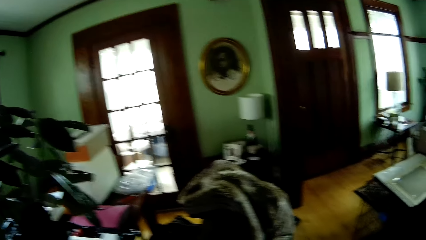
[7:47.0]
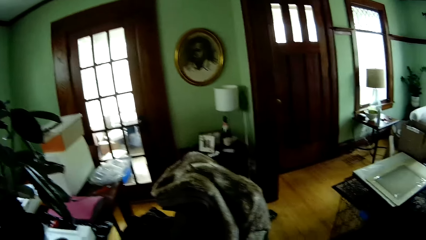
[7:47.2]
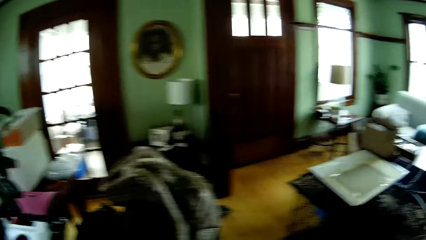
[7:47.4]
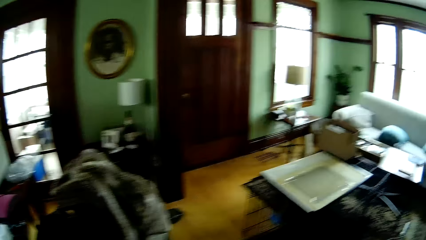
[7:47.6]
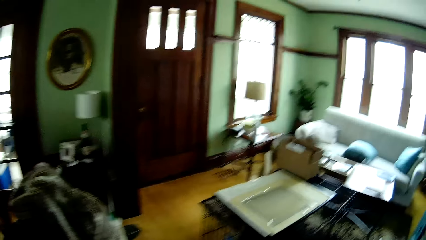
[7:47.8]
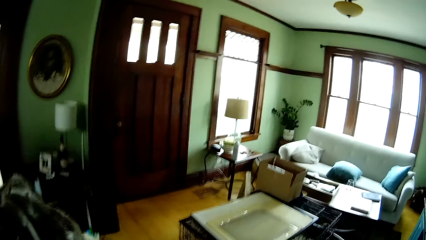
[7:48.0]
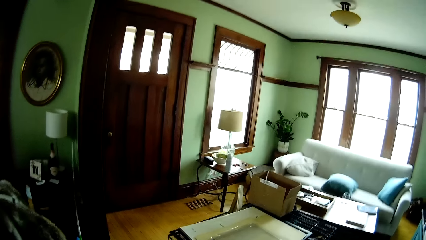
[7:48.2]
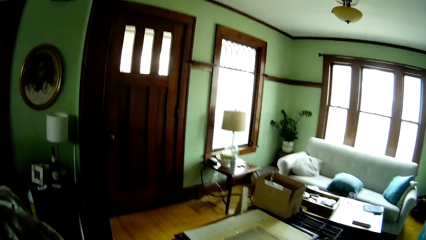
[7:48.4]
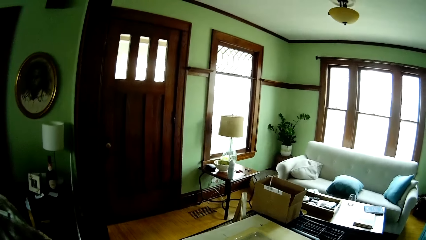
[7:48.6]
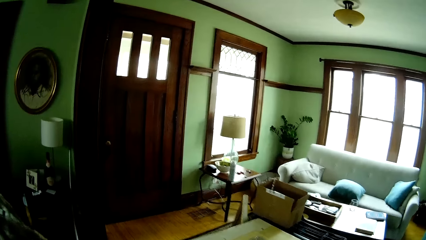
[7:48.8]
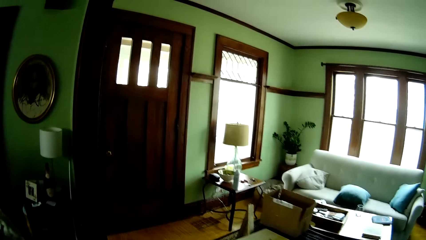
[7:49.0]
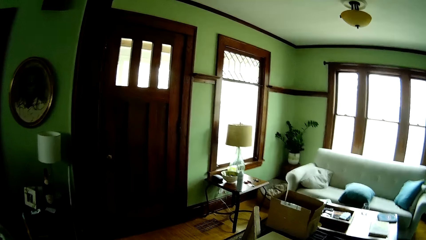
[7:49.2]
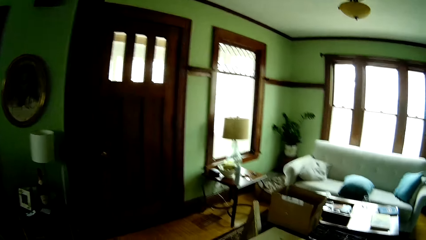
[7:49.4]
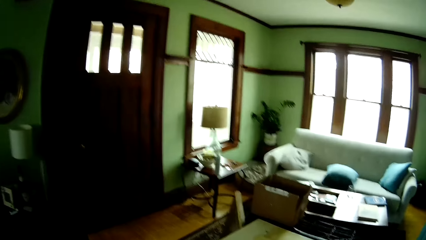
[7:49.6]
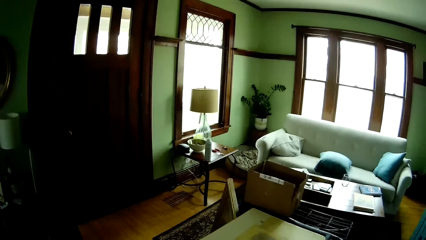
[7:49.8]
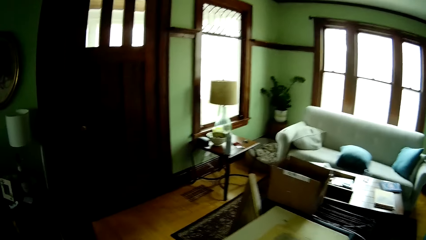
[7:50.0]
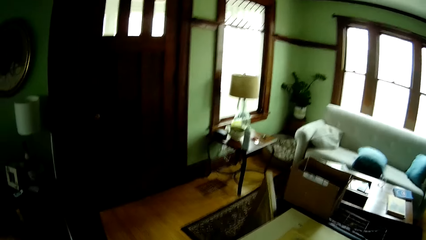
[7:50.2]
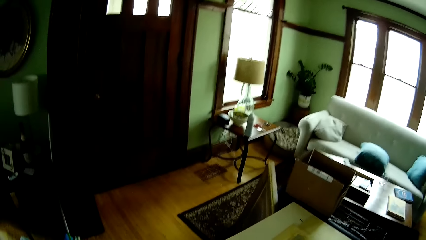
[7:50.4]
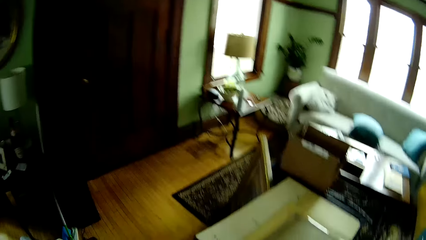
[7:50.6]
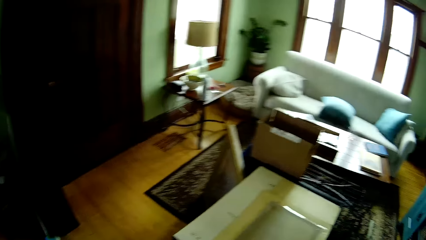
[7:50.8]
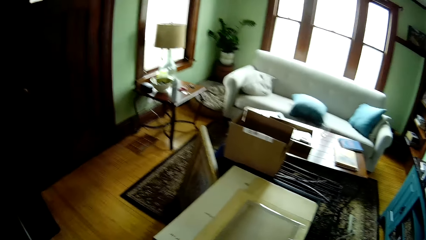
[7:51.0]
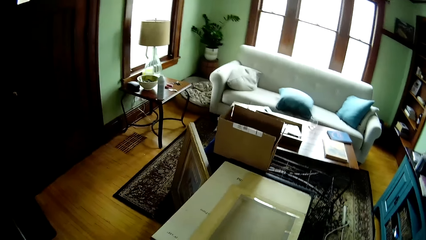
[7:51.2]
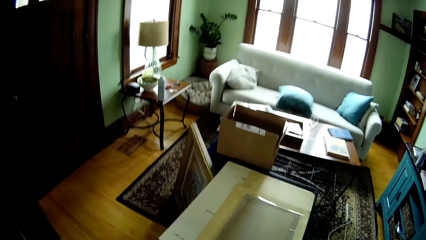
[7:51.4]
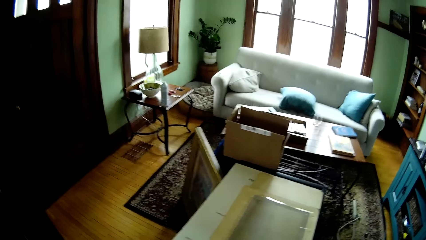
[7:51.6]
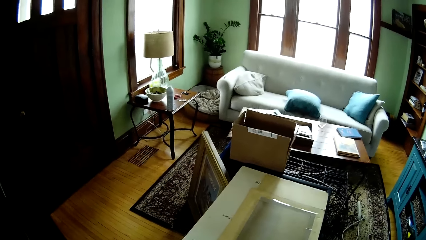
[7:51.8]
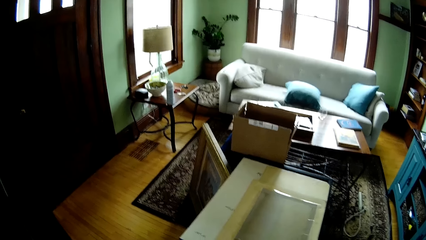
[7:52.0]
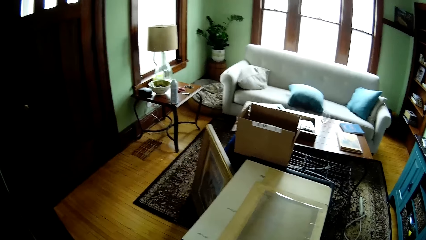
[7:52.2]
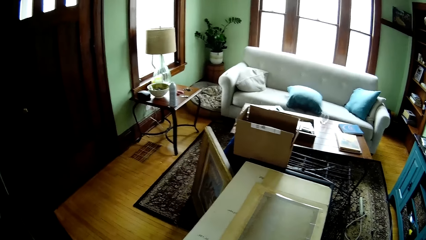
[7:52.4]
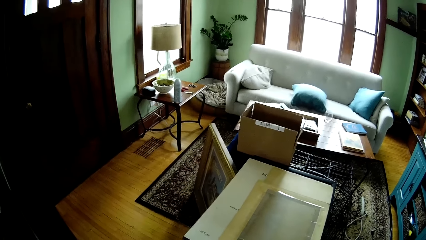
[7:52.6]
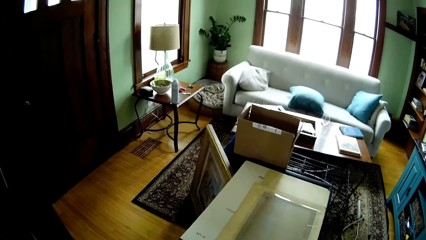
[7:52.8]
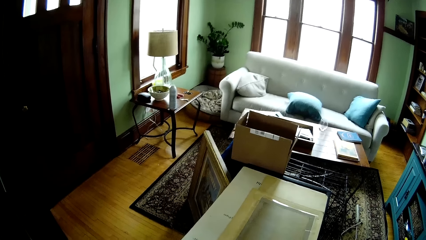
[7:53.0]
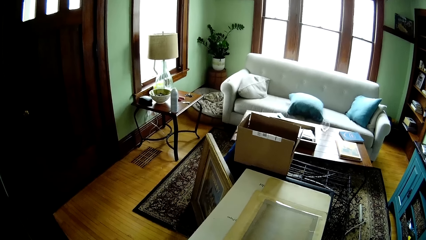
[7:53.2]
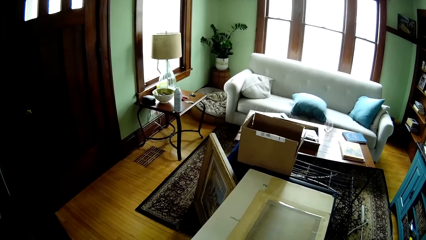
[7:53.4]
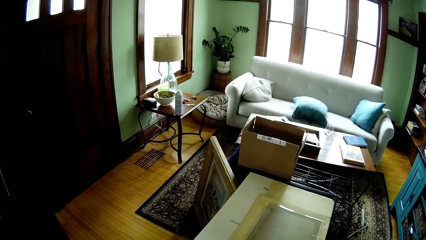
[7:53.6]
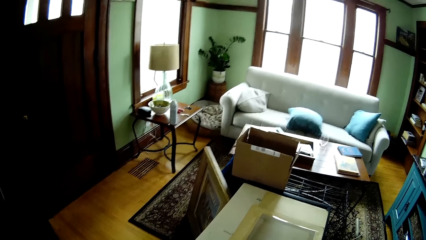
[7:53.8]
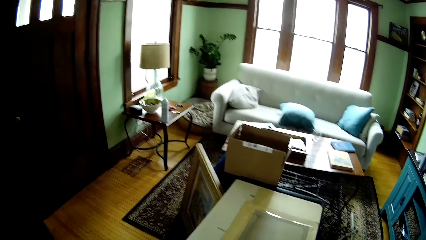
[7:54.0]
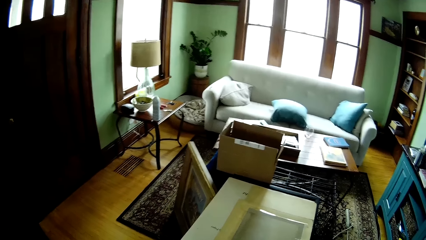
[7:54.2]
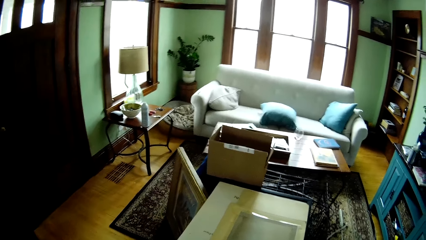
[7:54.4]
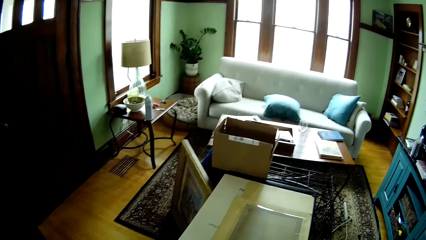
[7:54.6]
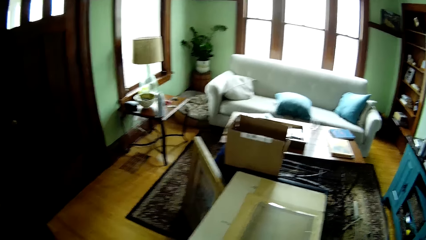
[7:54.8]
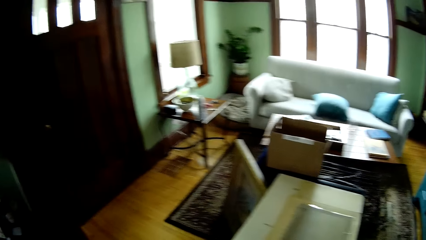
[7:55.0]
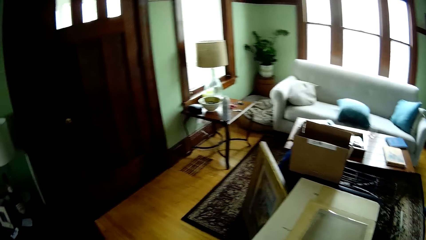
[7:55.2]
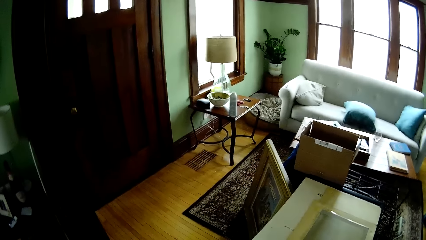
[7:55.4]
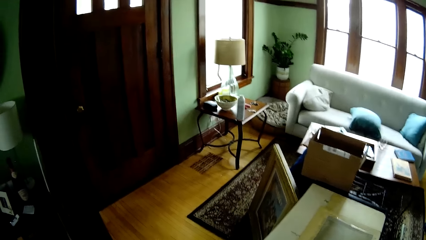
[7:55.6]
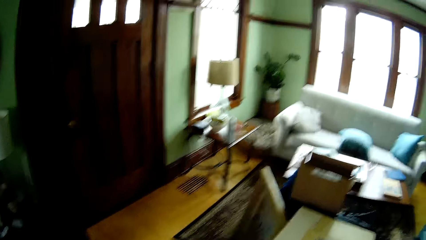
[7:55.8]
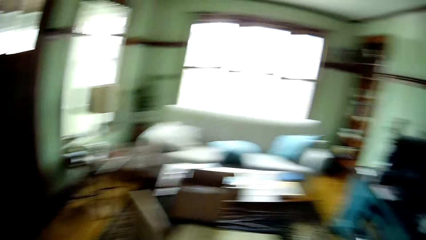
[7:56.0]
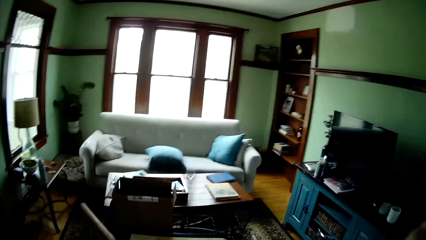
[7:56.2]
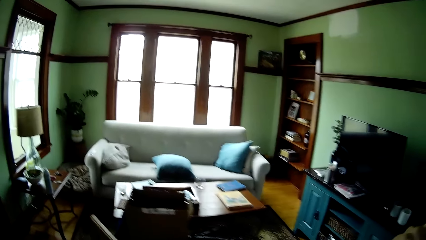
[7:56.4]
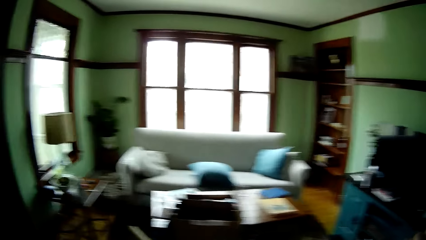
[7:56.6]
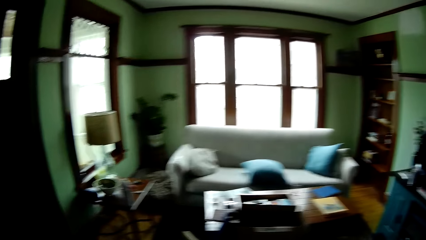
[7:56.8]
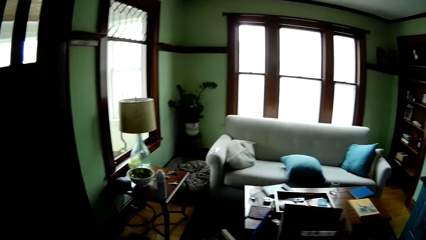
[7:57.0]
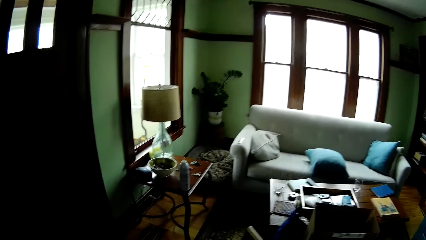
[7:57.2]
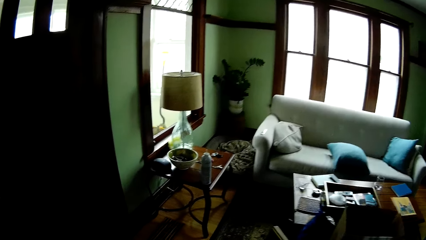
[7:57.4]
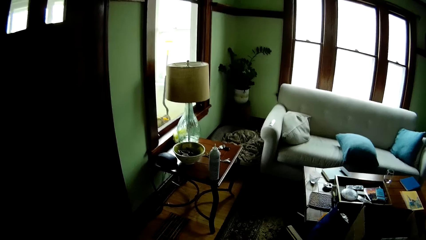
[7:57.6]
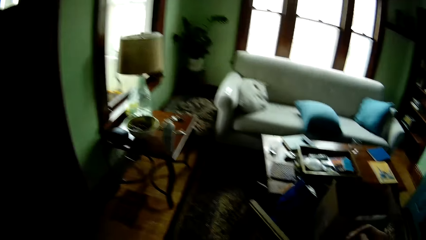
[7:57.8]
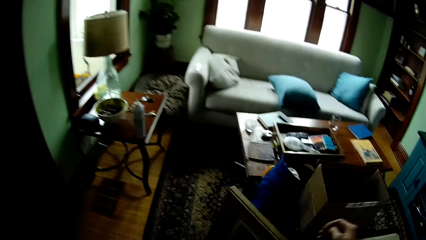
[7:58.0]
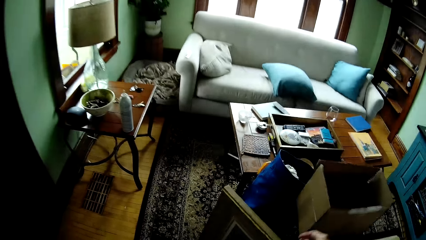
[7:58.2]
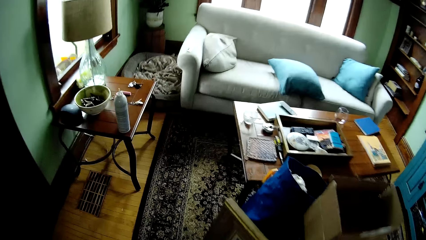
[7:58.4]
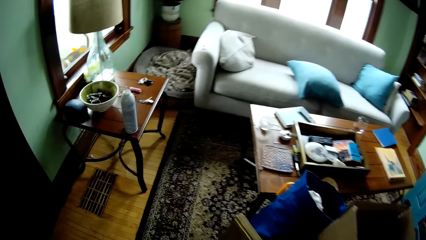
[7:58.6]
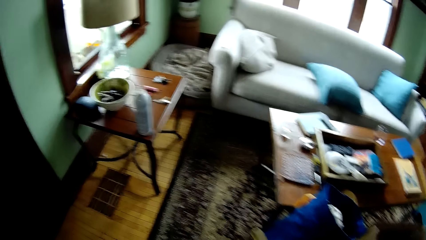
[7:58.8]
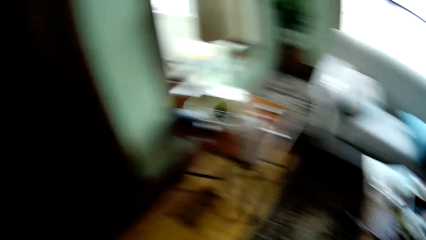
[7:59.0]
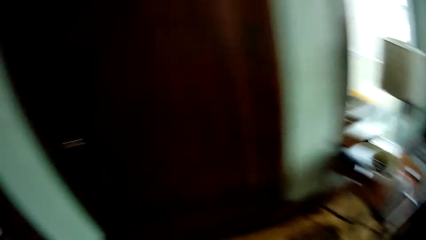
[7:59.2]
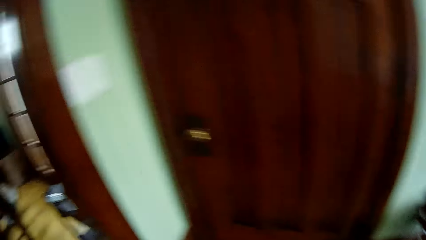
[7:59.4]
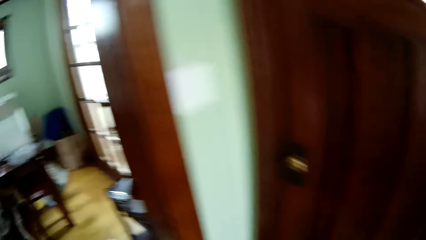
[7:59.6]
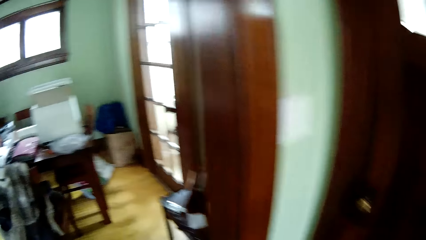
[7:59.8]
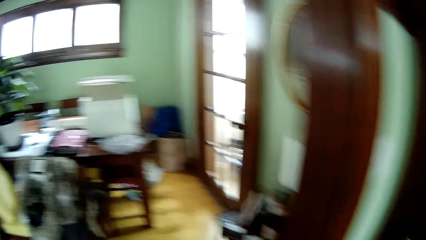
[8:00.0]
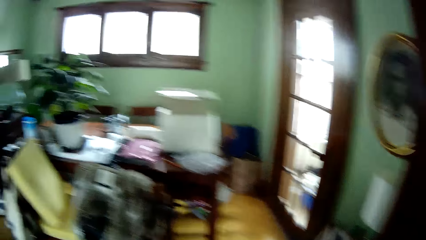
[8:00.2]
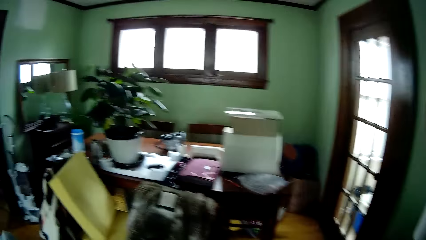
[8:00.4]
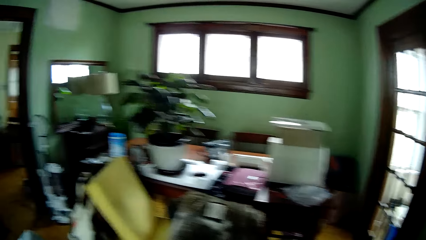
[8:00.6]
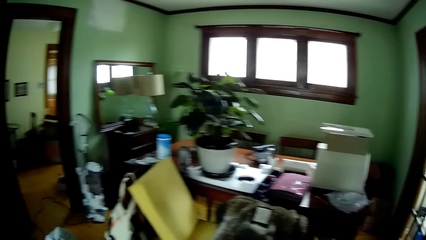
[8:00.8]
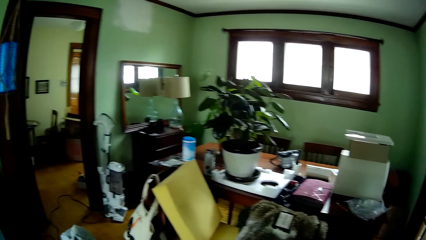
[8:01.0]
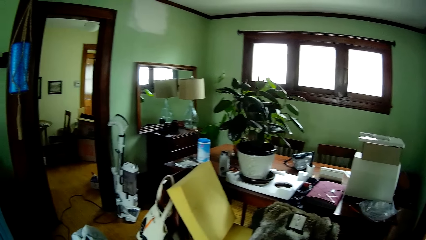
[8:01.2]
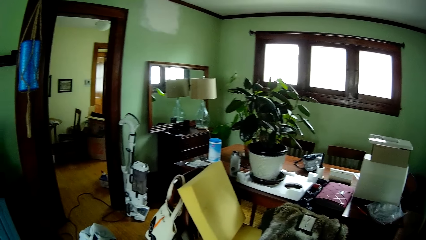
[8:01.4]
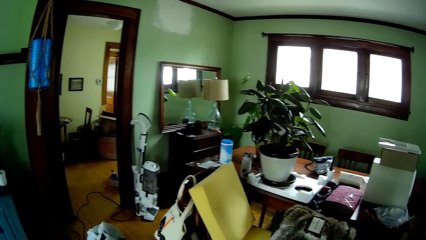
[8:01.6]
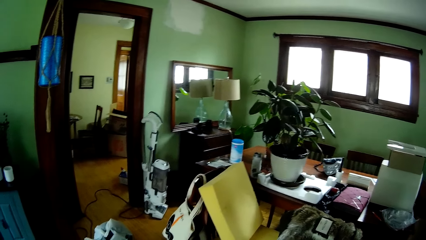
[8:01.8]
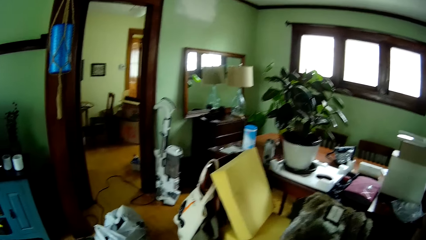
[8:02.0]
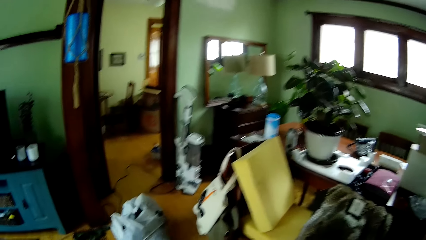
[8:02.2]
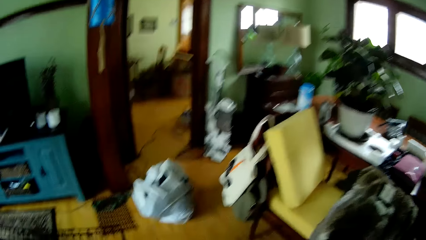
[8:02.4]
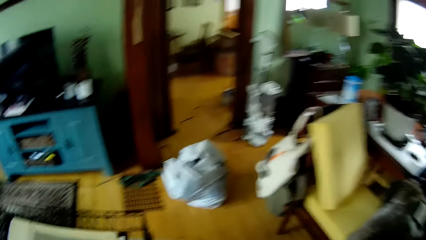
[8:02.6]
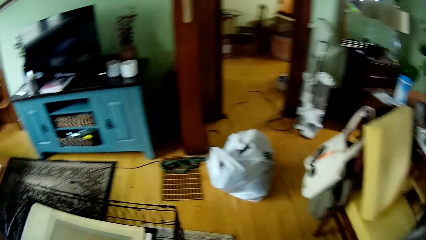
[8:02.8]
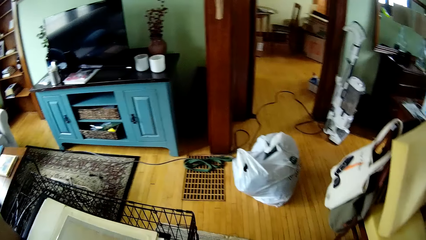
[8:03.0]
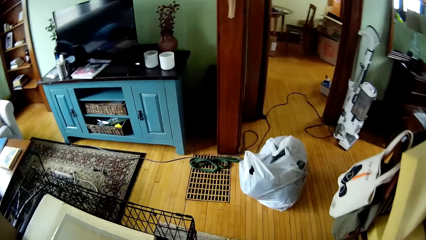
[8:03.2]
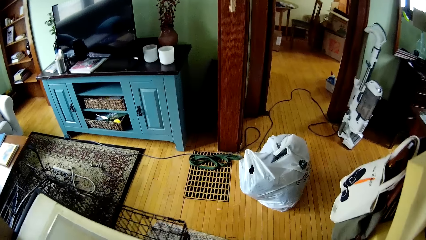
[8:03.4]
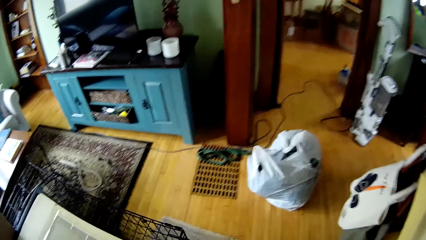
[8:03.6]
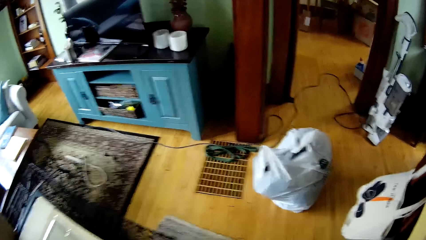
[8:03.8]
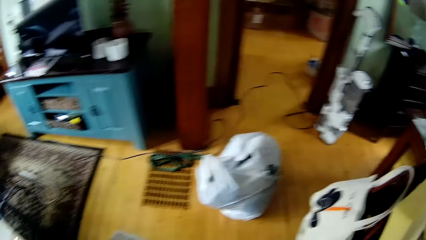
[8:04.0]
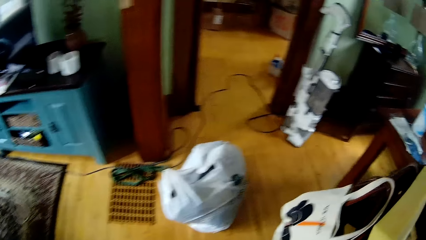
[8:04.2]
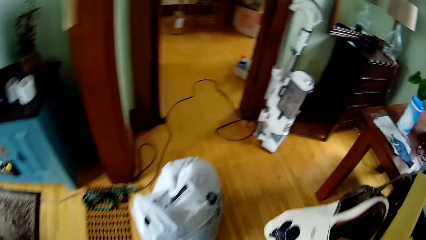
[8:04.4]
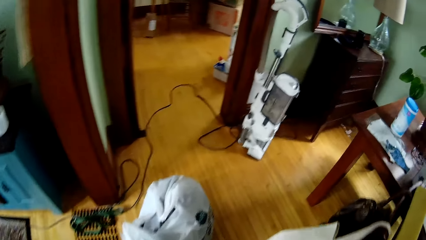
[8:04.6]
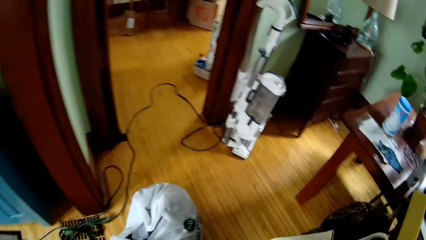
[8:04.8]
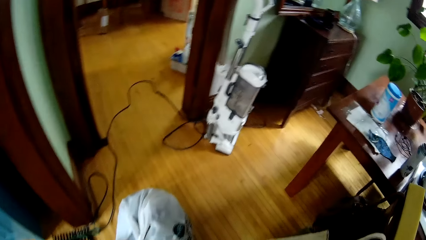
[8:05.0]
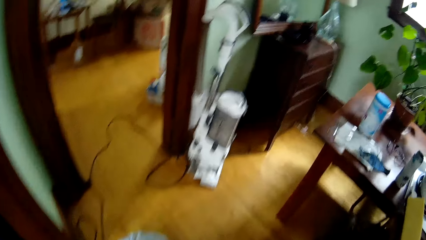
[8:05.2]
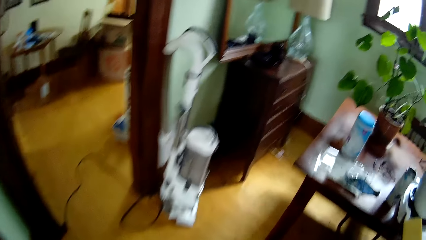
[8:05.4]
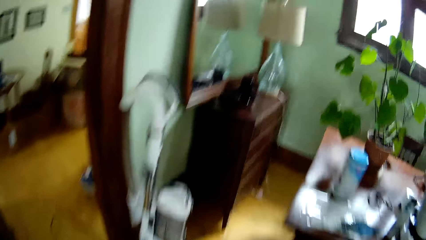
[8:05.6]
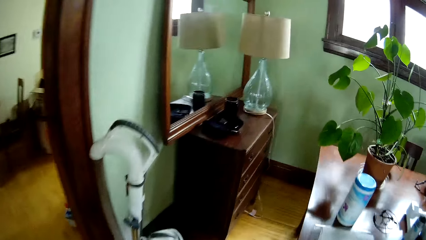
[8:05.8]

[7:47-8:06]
The camera wearer walks towards the cage in the living room. They pick a painting. They walk towards a lamp on a cupboard.
